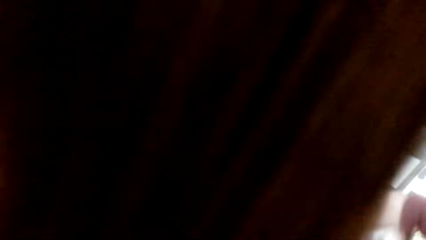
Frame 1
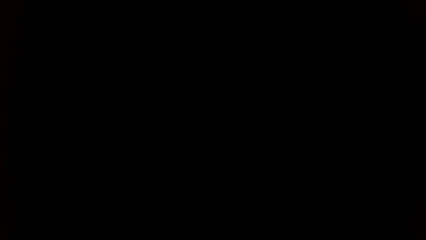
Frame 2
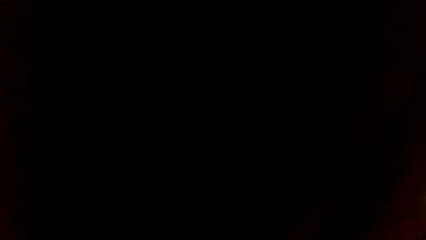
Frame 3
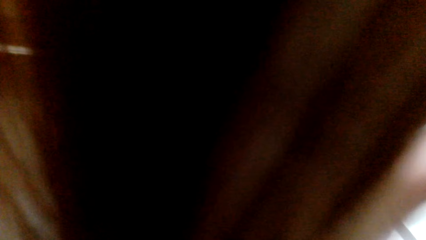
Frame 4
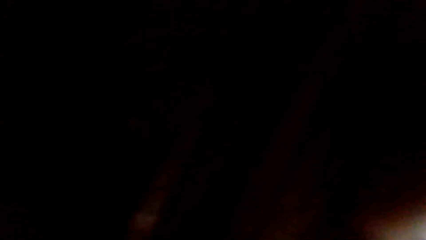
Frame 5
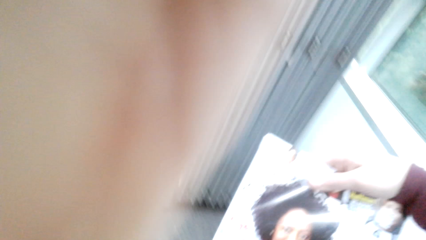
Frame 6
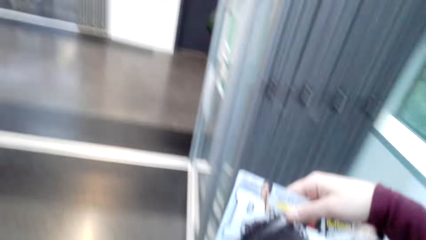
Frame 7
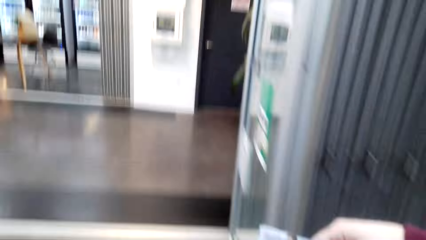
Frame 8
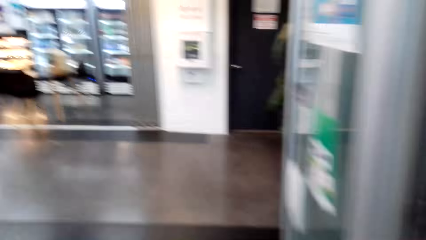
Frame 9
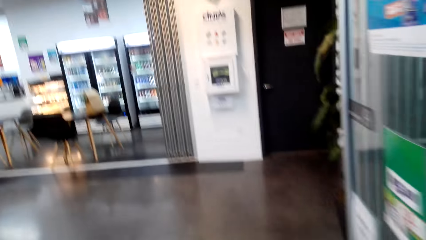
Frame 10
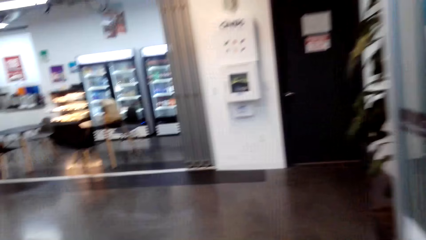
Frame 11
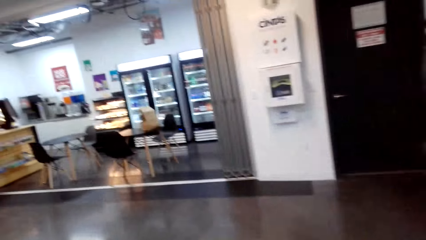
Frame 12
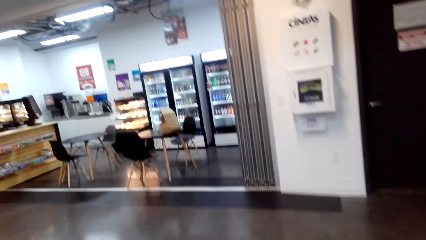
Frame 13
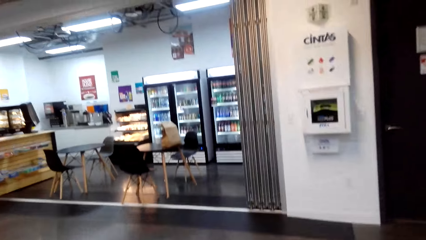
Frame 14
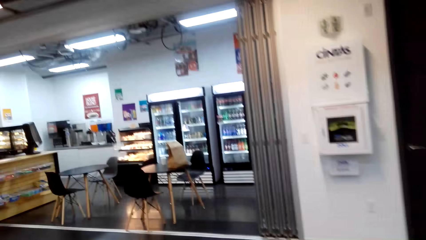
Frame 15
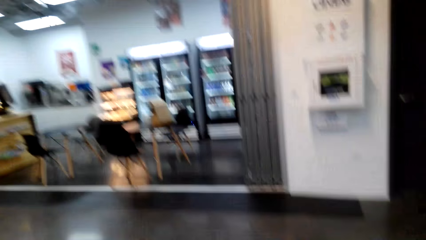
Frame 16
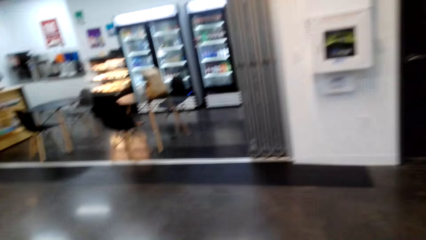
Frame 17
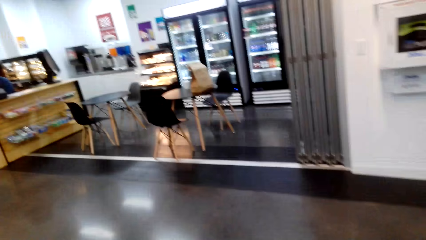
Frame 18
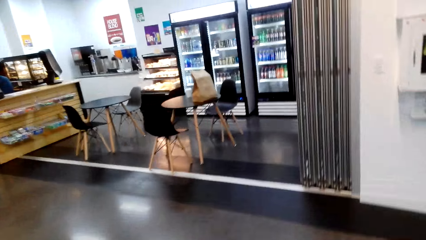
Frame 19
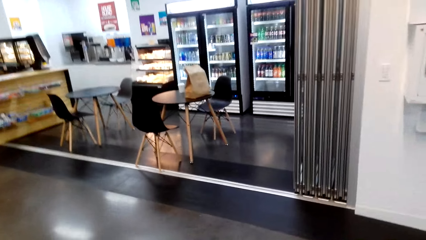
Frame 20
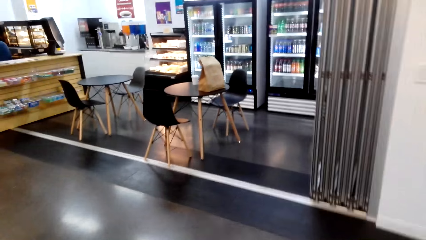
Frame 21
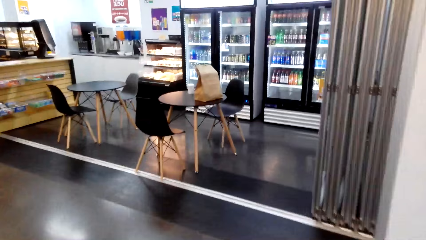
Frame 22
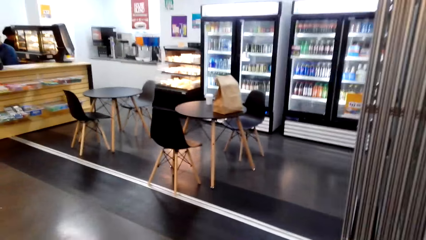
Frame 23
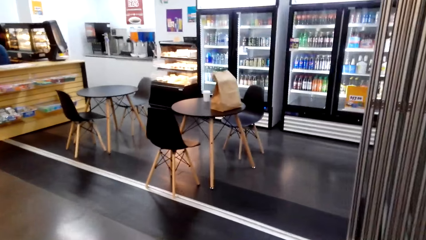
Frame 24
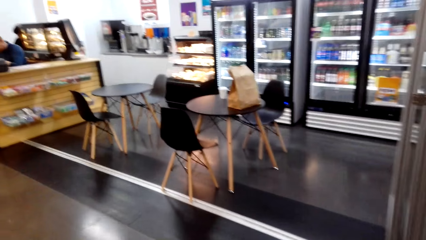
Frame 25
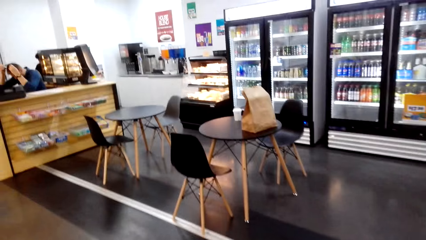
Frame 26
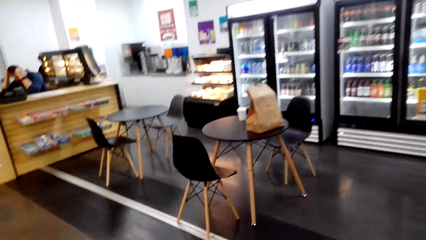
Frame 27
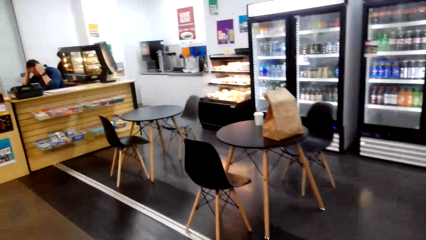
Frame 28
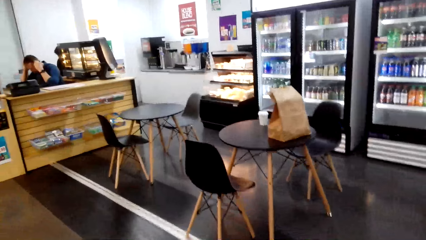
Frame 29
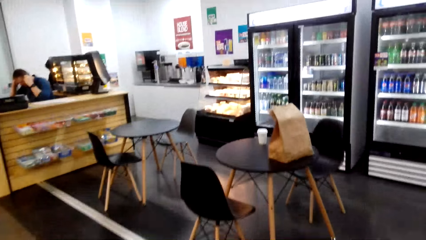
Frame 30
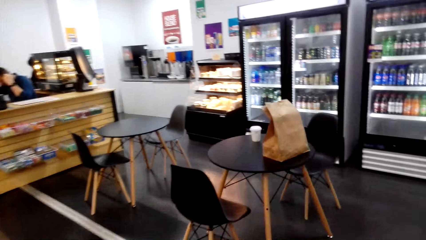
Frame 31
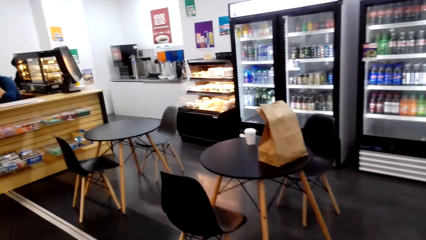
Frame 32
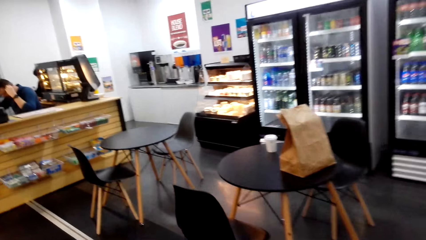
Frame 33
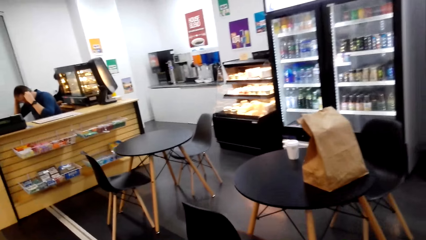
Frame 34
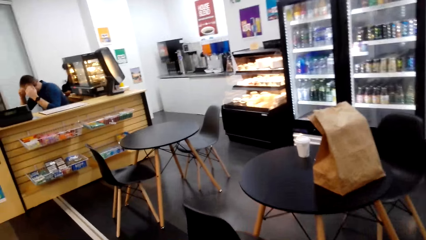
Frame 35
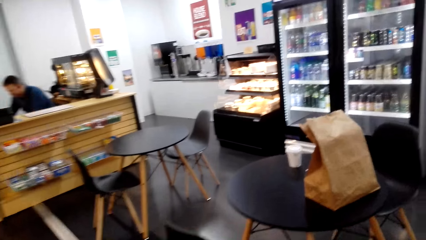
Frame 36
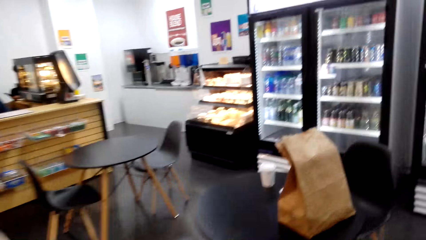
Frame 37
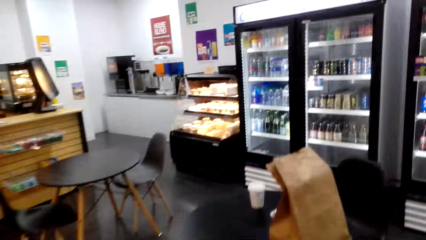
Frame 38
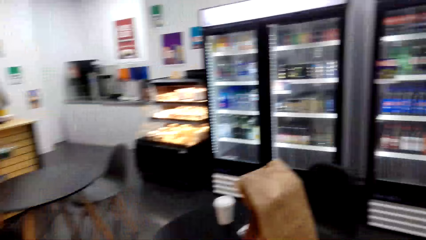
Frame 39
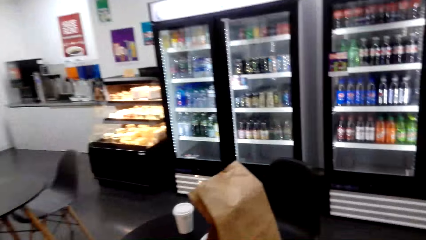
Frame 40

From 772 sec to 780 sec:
The camera wearer takes a magazine. They walk back in the grocery towards the table.

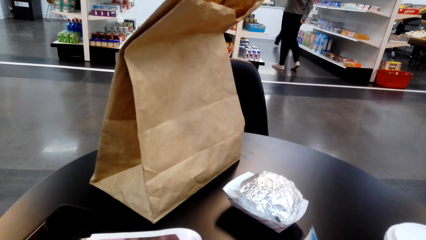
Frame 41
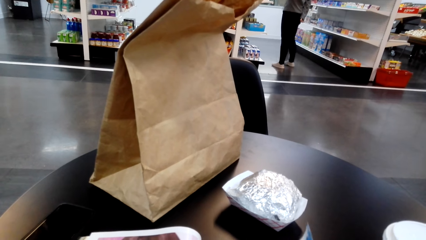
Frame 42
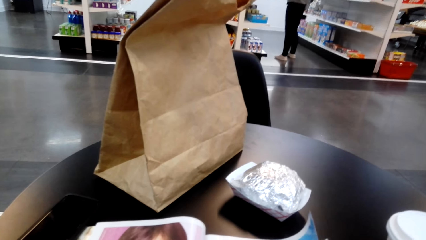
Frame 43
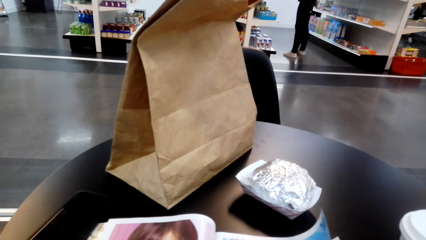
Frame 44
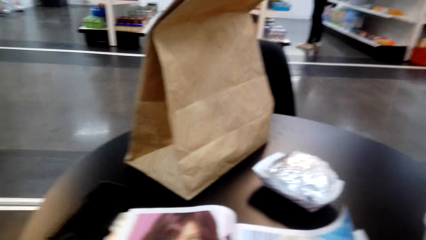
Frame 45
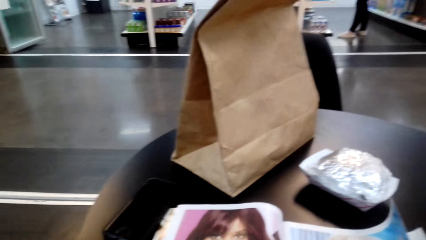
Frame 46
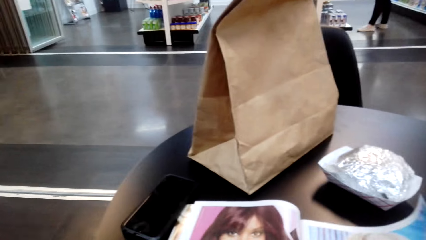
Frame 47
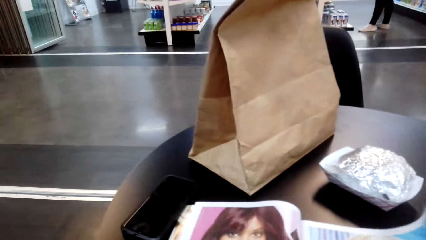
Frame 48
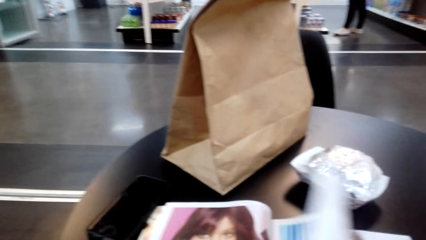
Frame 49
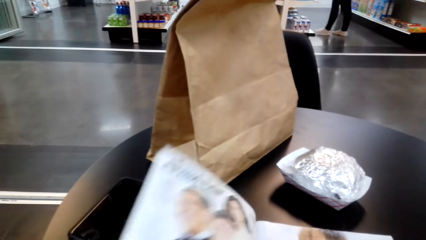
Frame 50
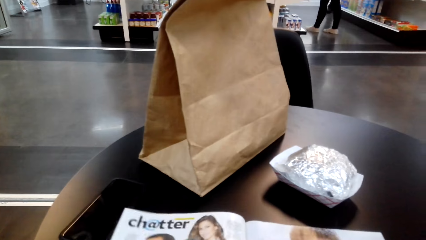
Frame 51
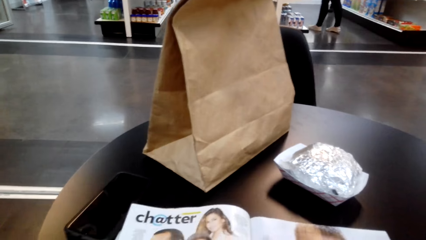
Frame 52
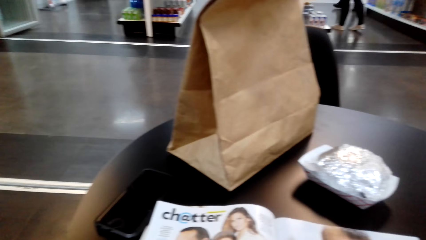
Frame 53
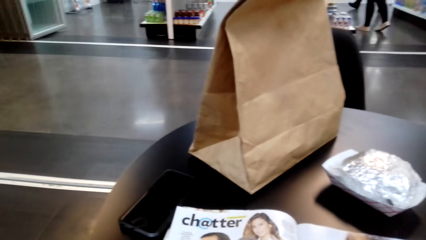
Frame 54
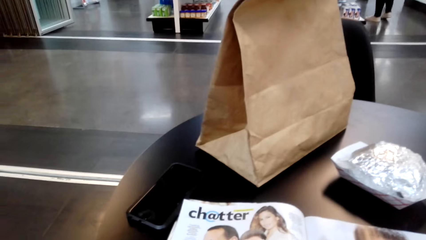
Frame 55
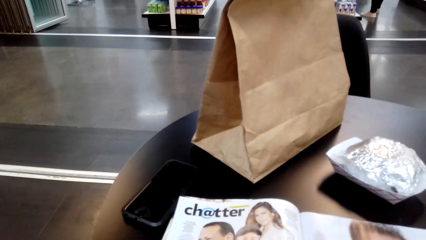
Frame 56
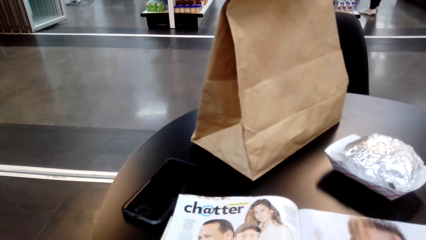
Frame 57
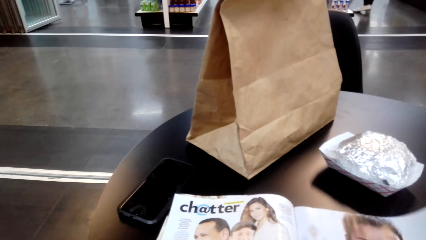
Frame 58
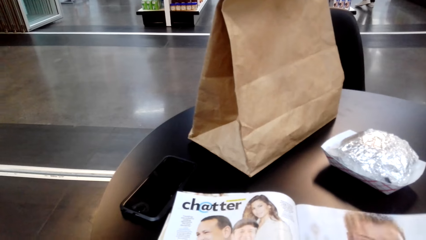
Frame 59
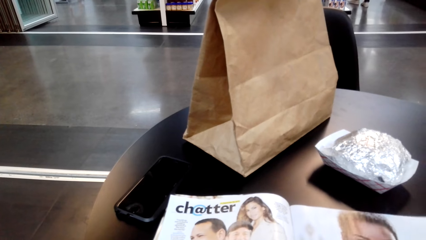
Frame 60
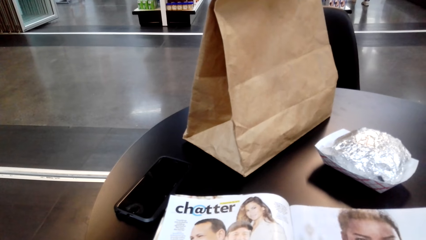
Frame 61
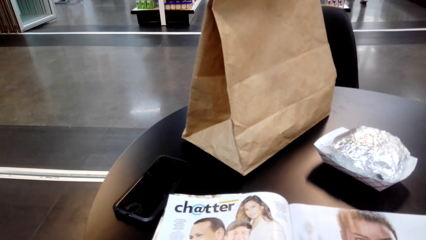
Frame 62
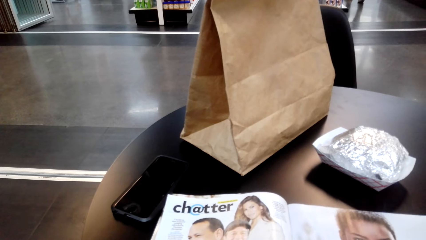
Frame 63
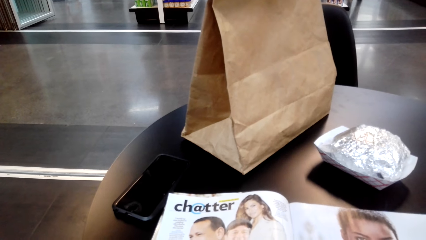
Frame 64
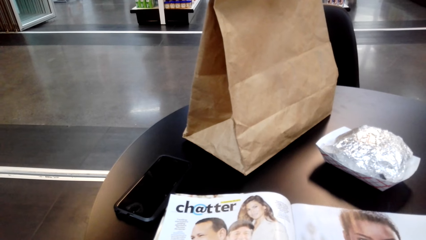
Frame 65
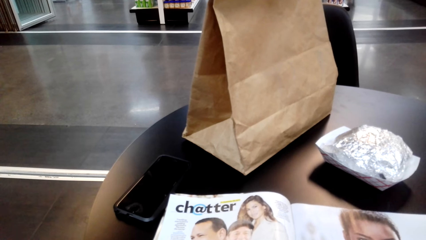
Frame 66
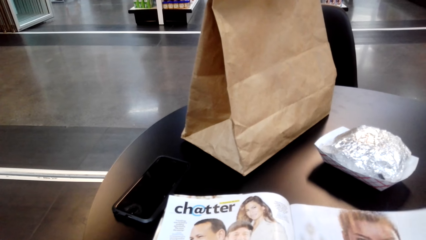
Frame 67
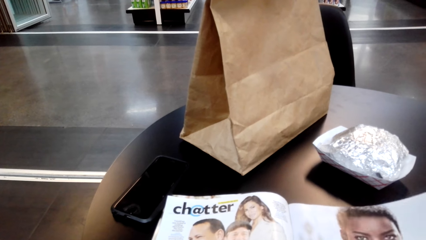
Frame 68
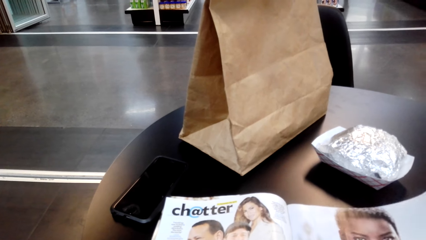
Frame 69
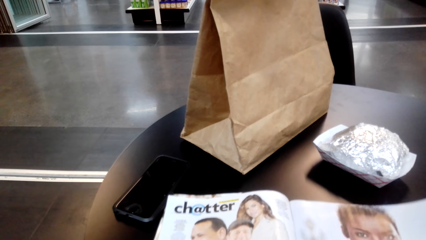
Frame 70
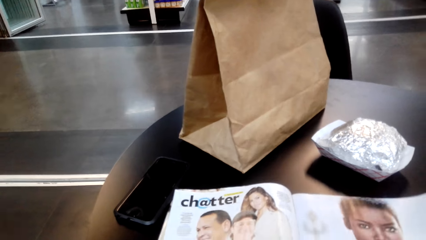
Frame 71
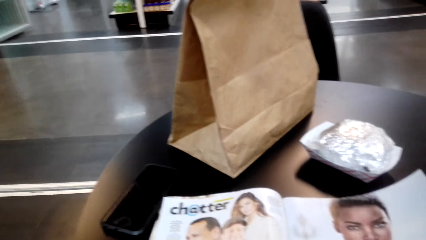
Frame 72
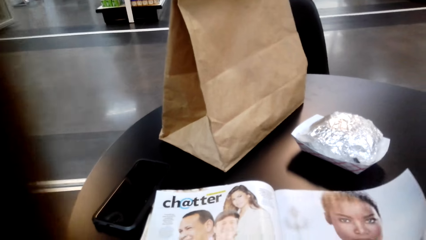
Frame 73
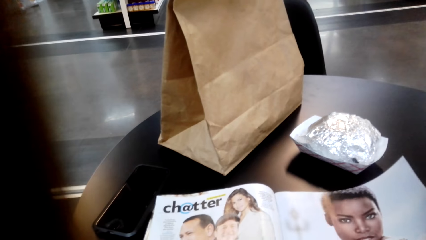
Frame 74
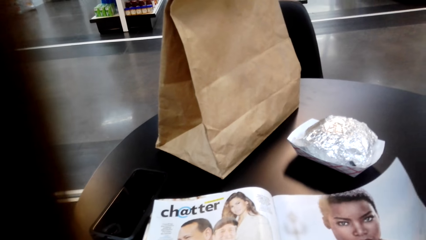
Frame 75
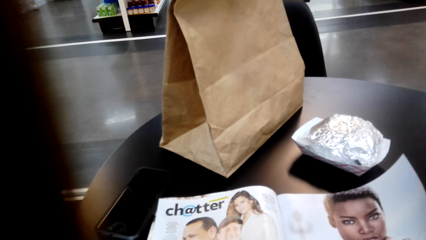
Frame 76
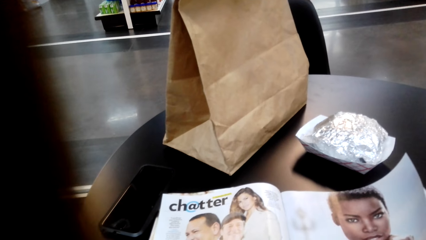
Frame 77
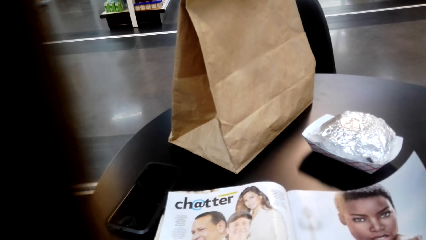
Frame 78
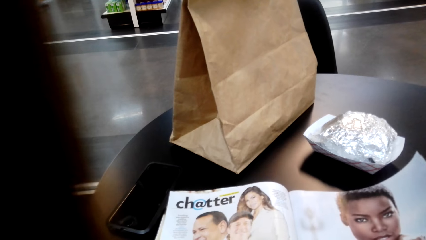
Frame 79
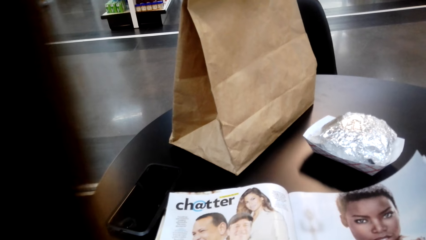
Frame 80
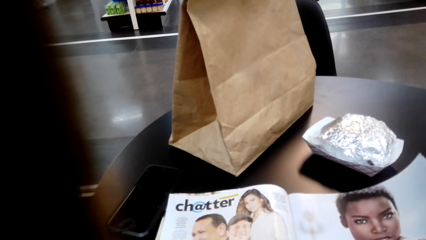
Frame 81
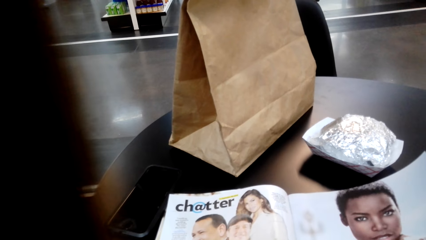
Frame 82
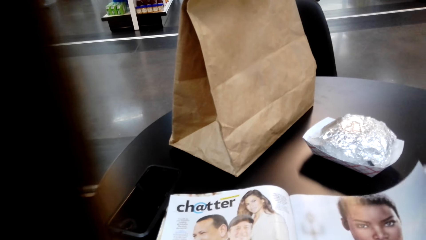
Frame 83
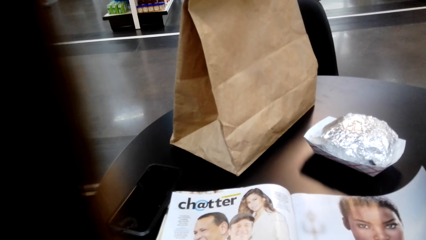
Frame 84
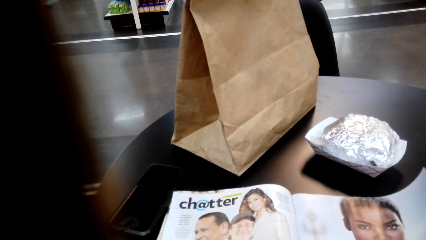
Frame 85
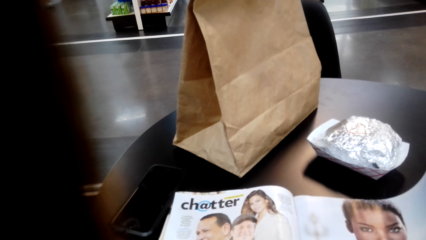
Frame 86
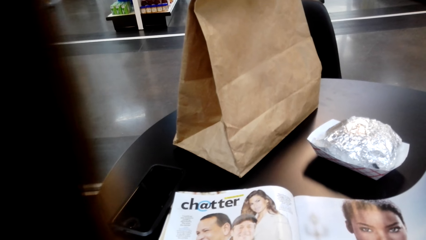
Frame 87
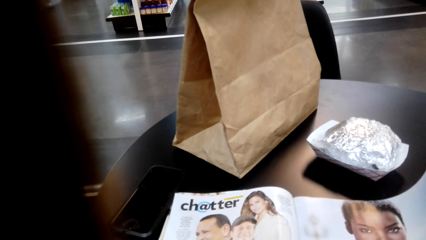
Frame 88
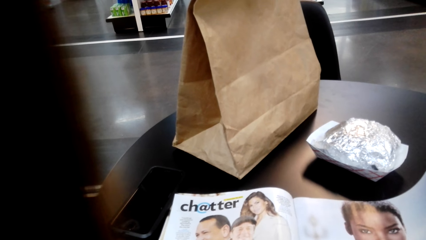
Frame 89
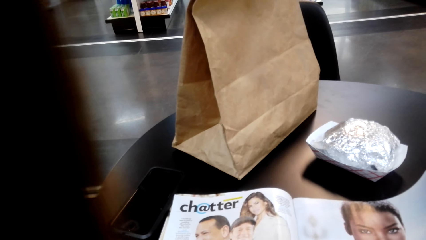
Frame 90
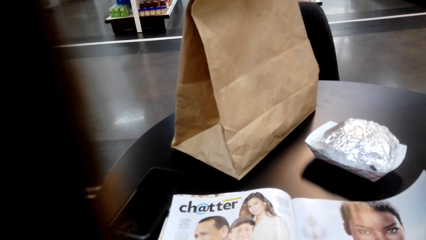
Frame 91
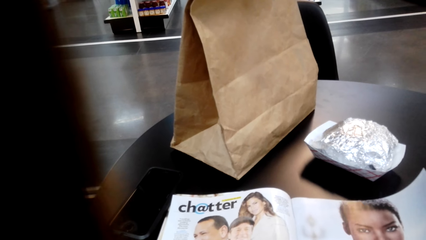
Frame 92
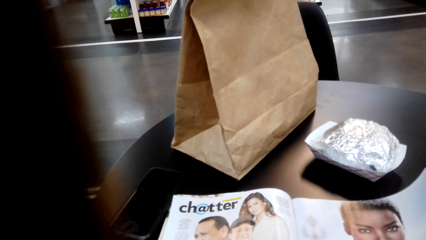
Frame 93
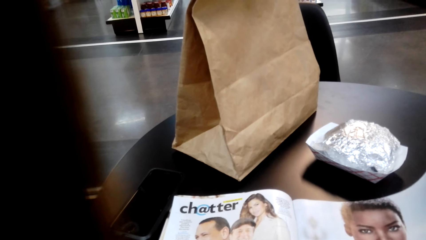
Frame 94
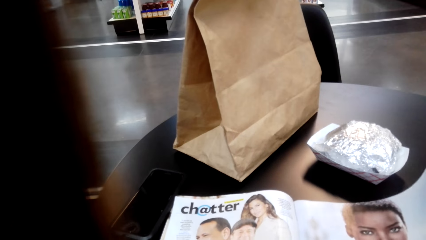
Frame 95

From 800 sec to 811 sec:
The camera wearer flips a page of the magazine. They read the magazine.
